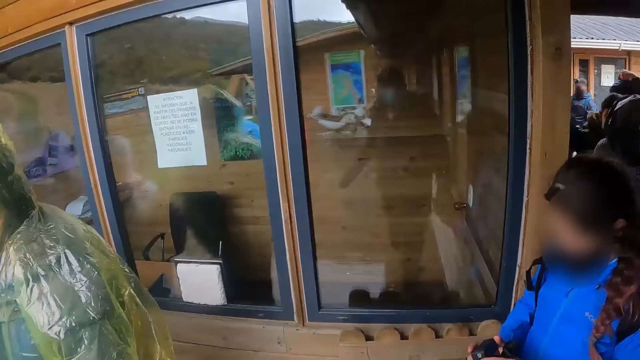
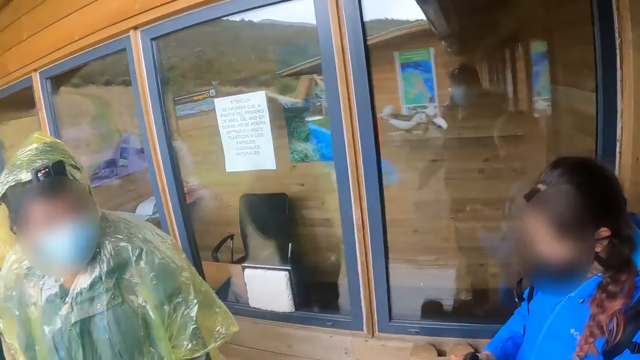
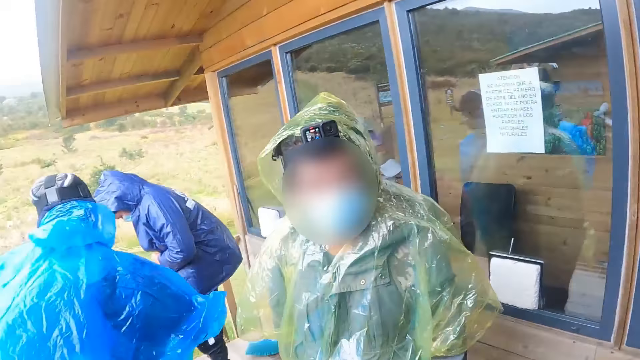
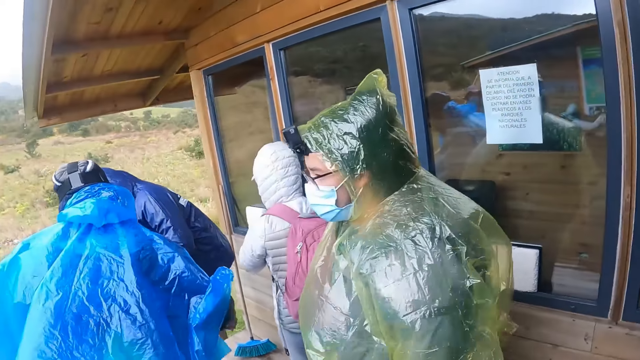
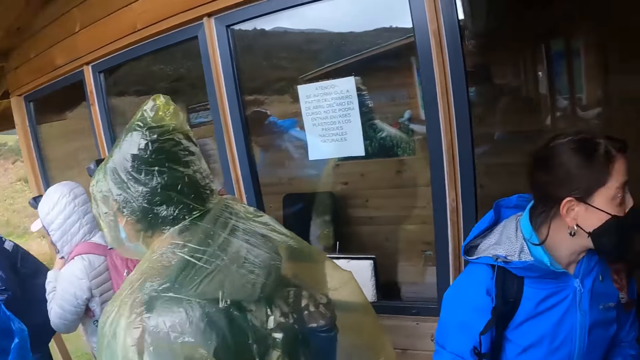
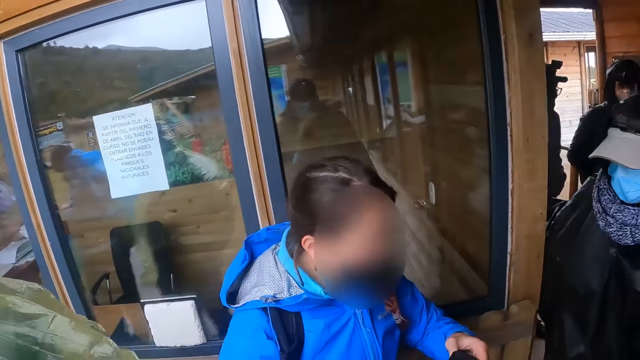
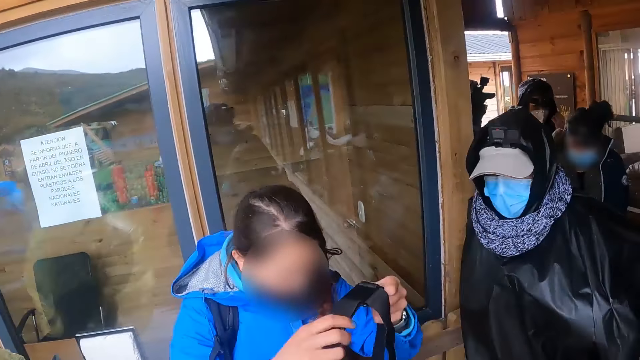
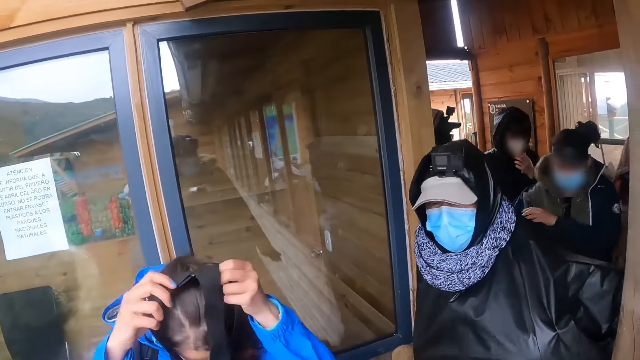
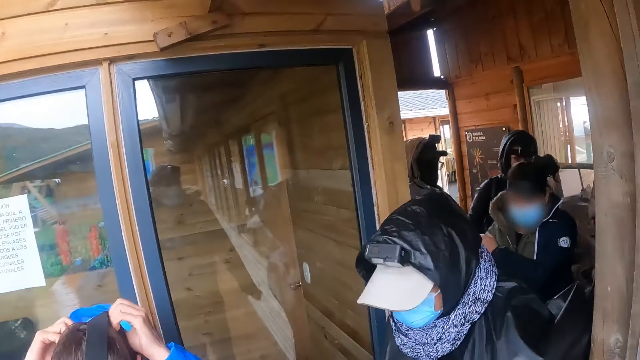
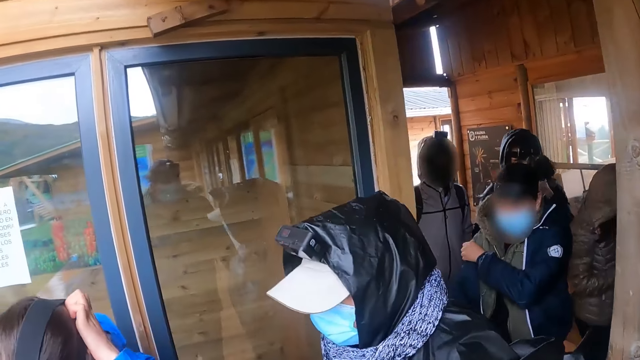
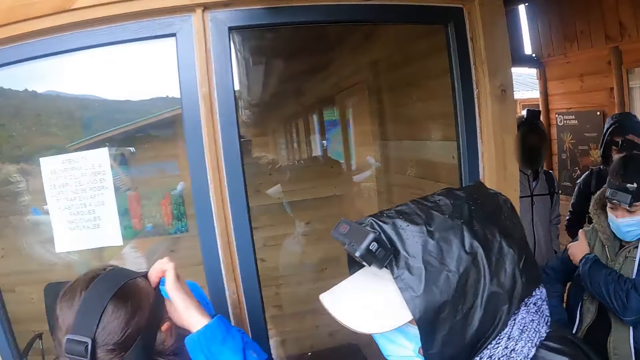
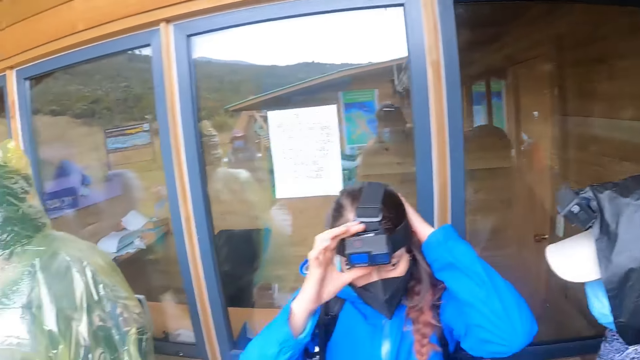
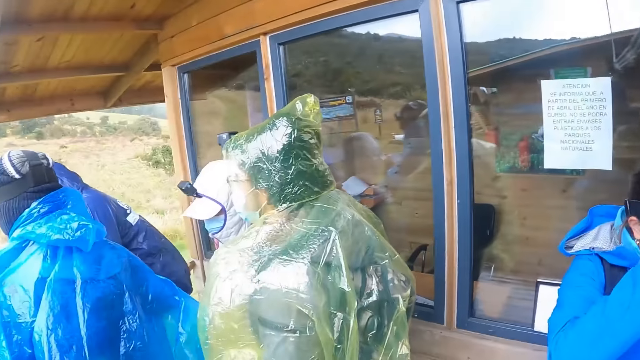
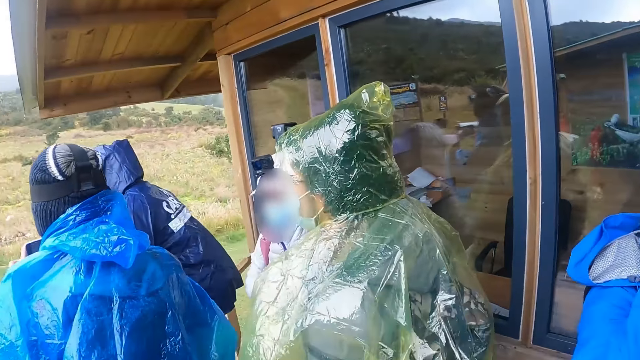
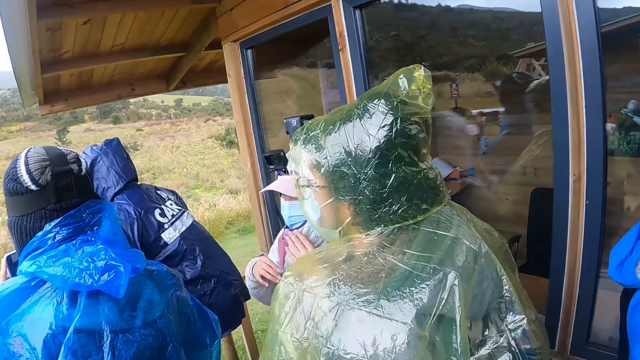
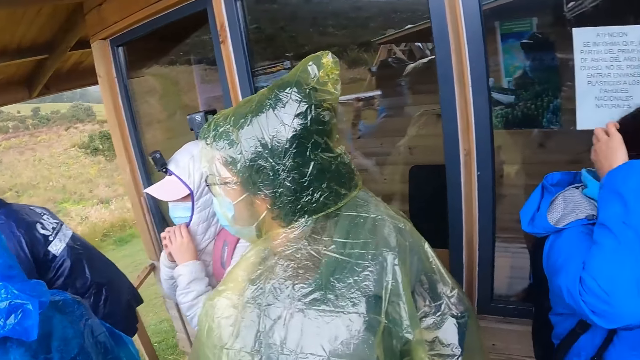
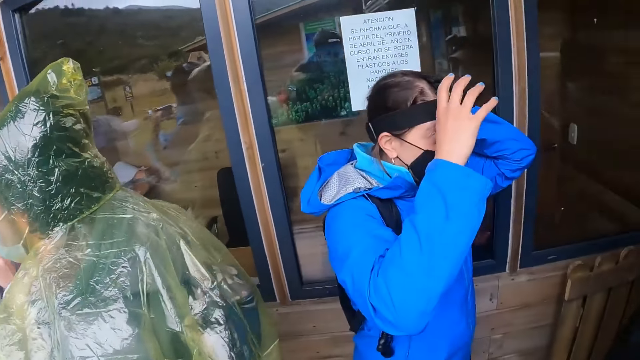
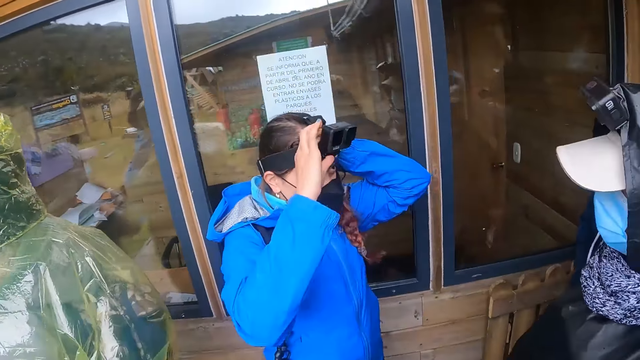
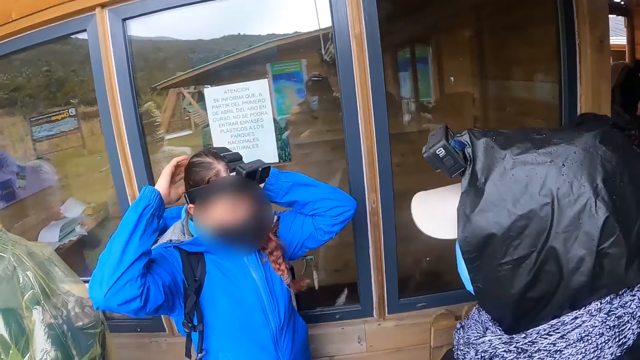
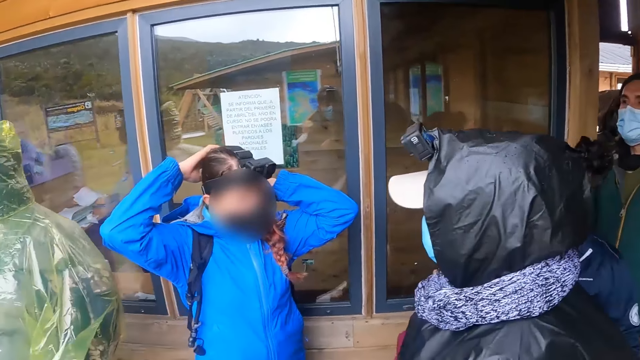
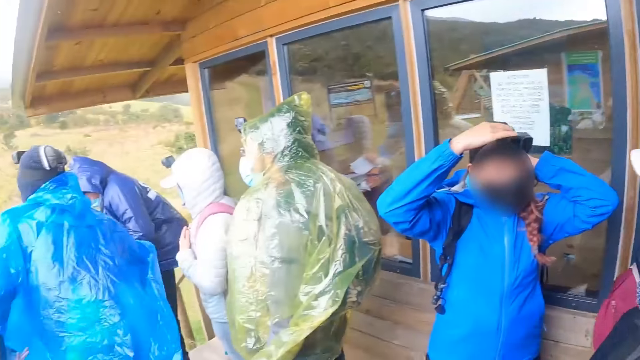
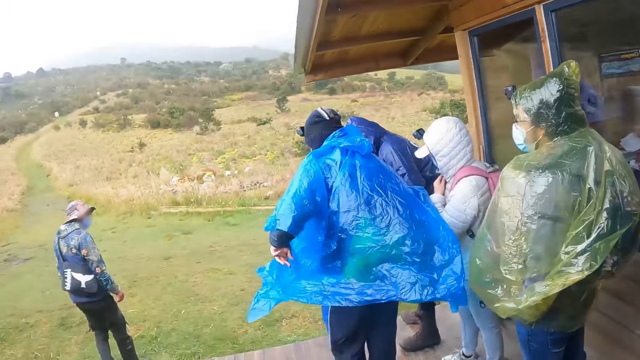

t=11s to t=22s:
The camera wearer turns around the house. They stare at people.

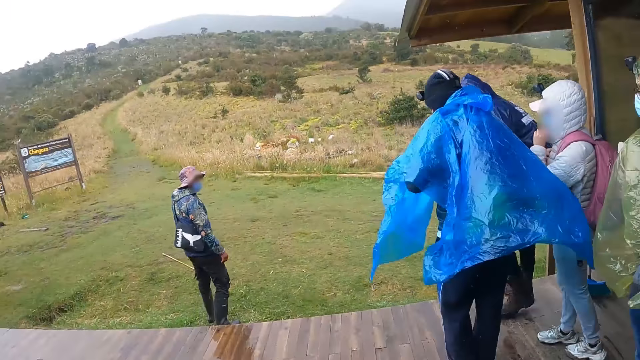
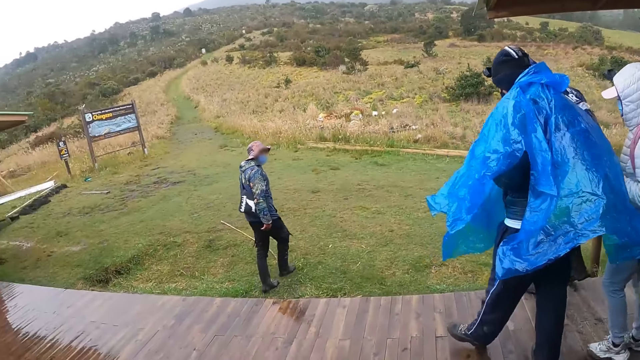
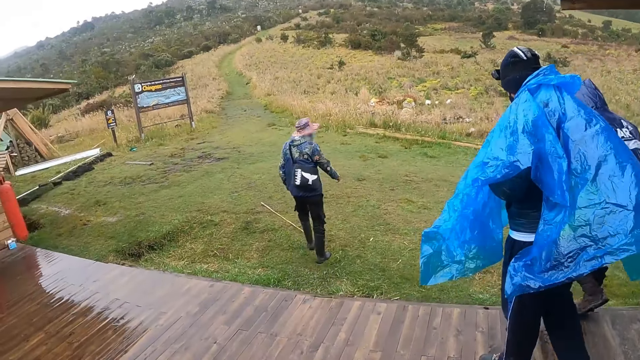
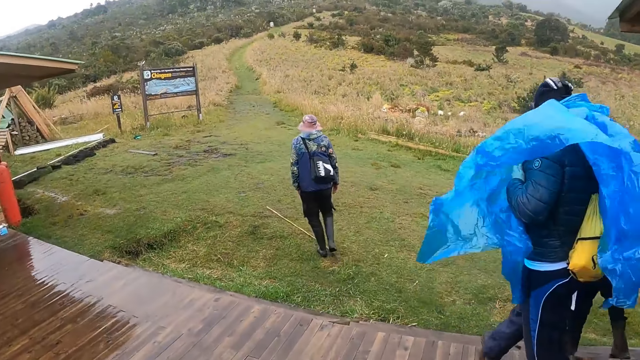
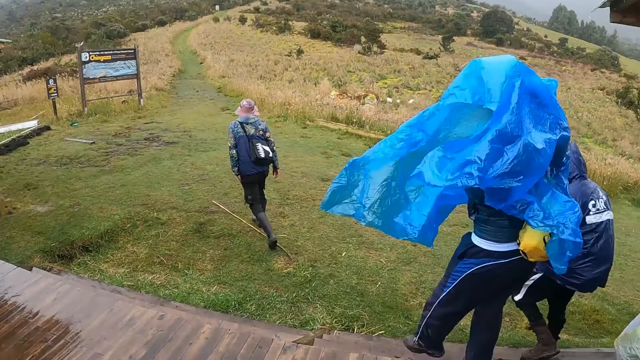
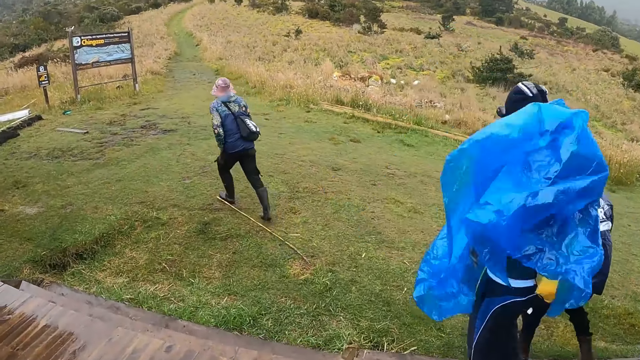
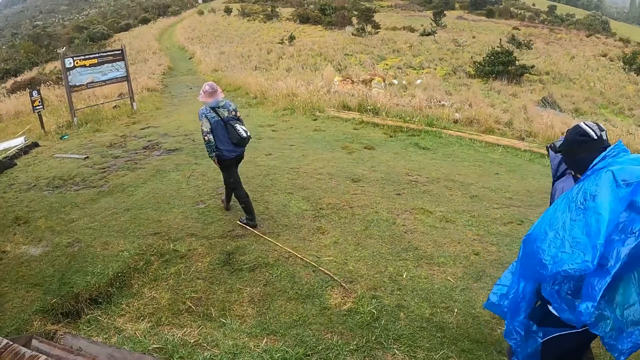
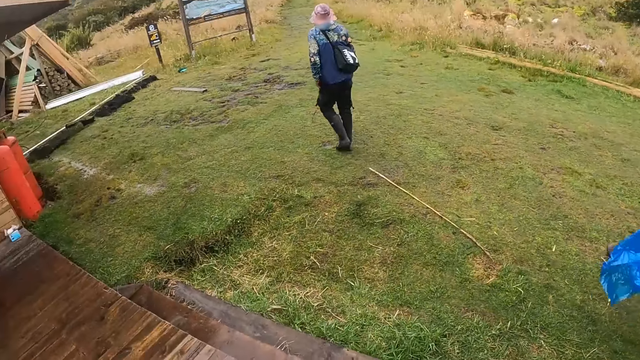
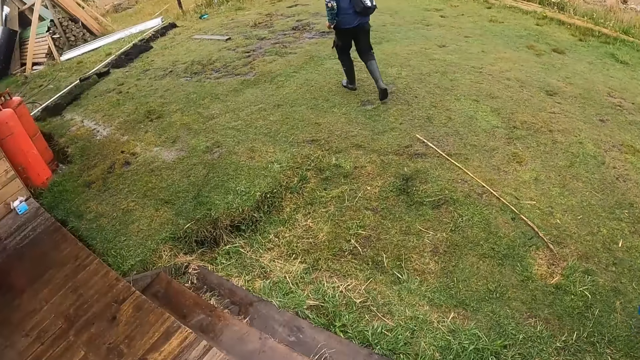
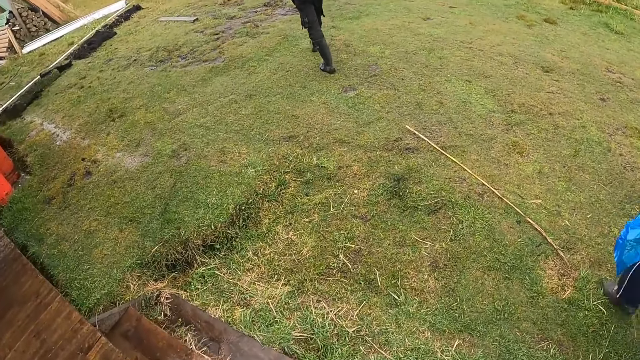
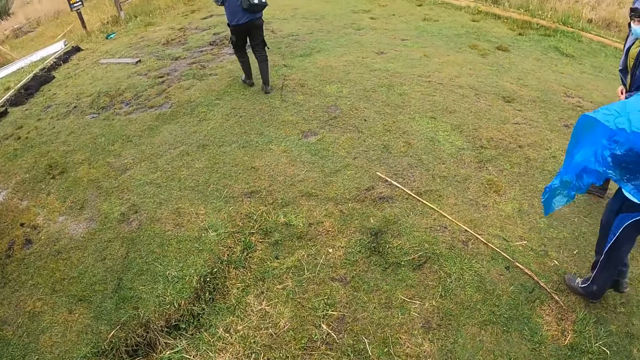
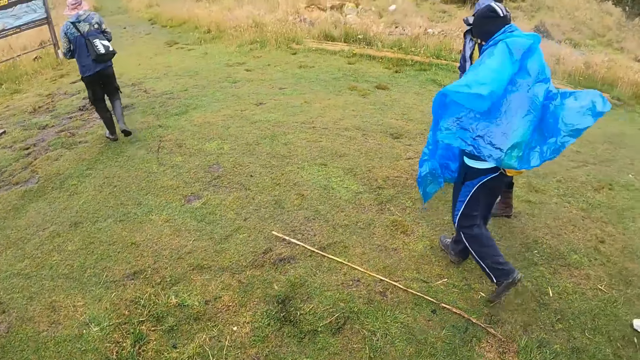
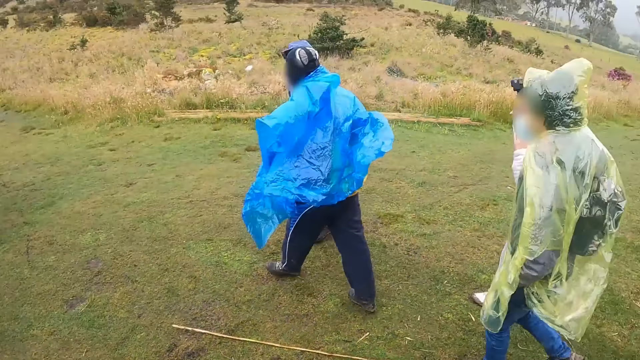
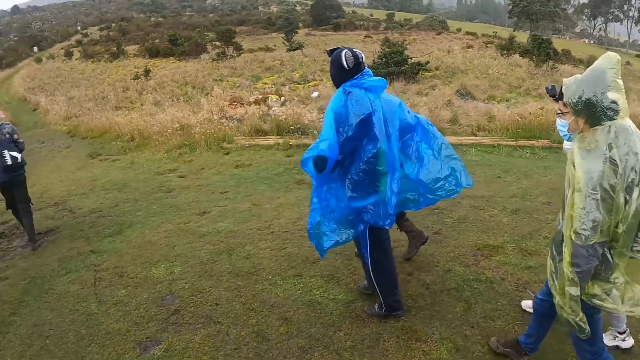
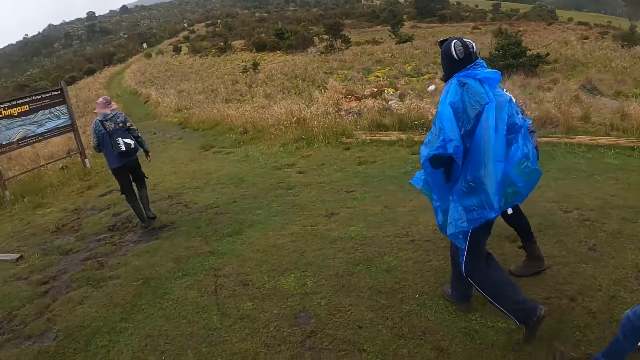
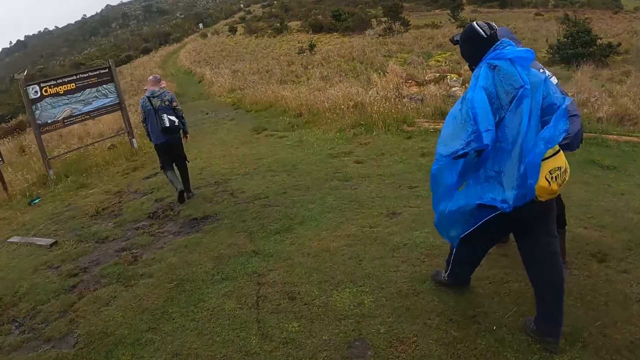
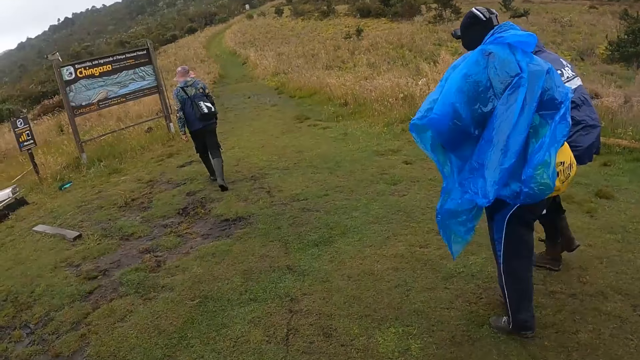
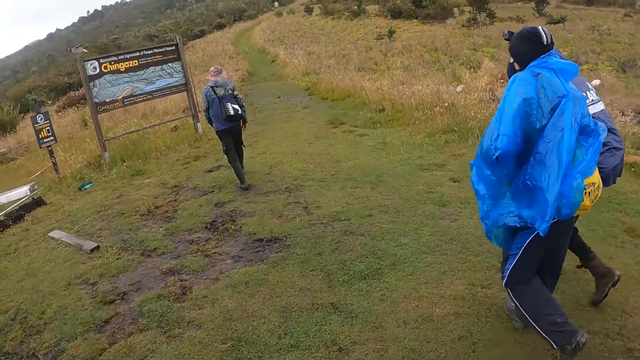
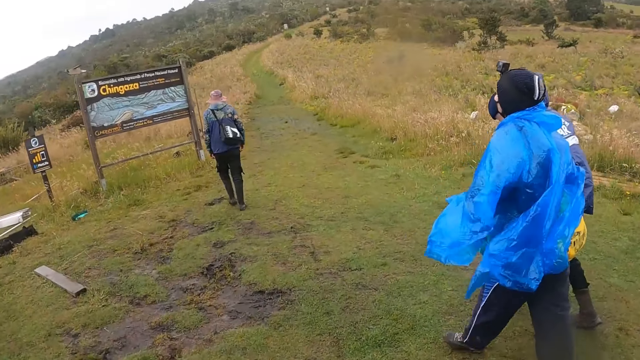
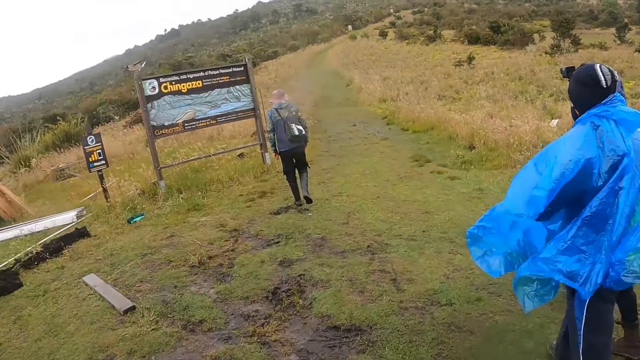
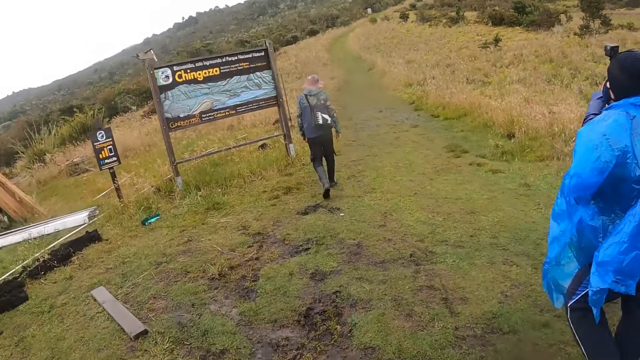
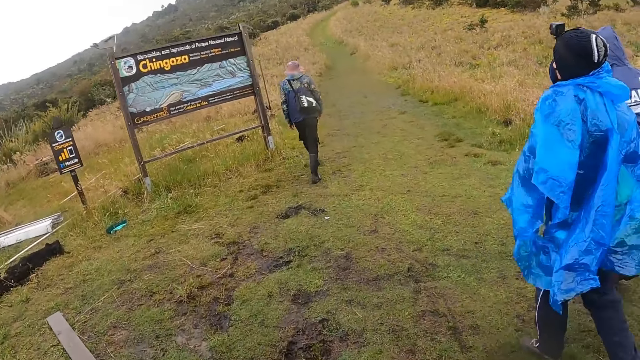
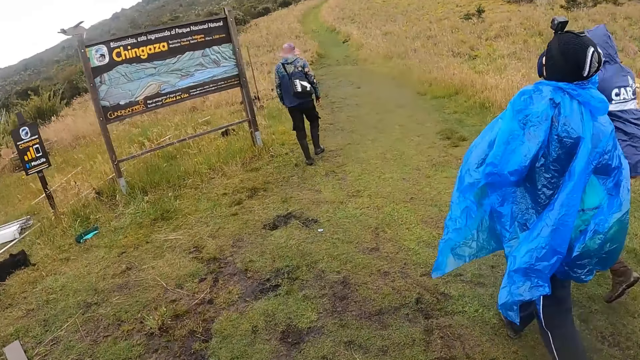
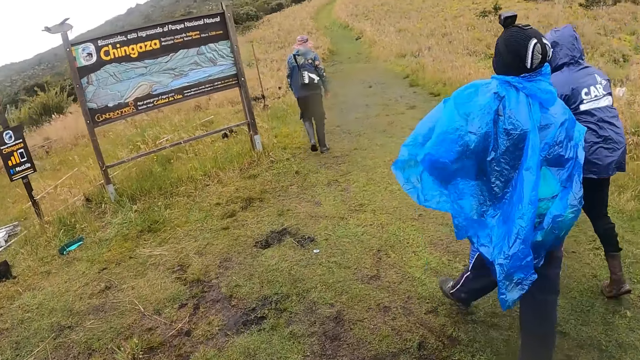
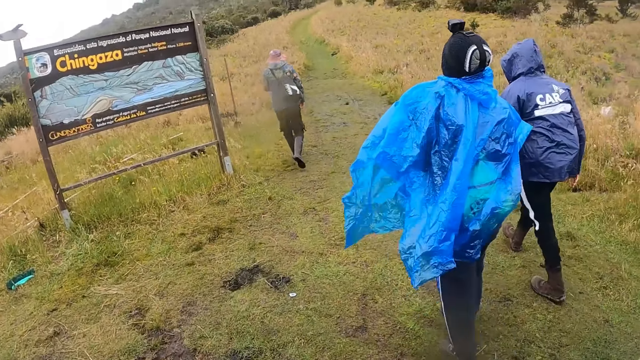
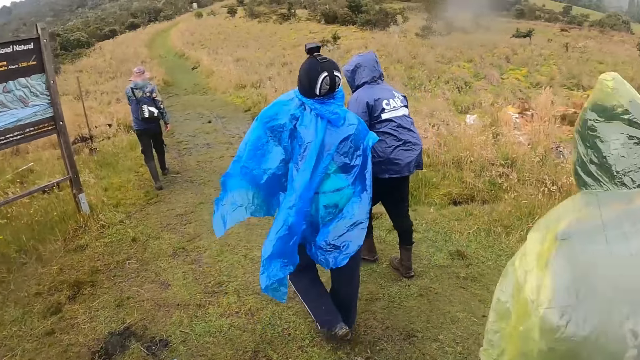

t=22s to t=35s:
The camera wearer walks down a flight of stairs. They walk towards the garden and walk on a field with a group of people.
